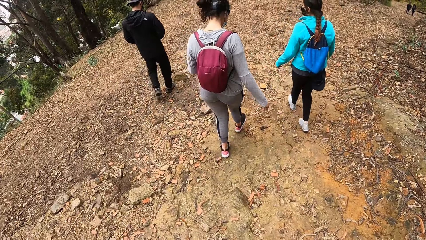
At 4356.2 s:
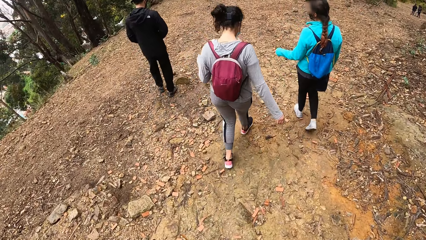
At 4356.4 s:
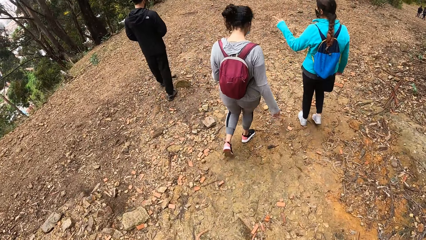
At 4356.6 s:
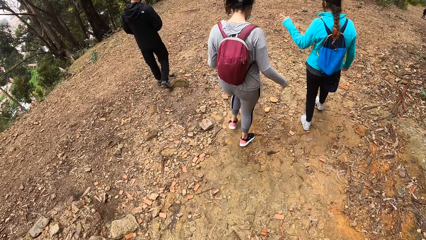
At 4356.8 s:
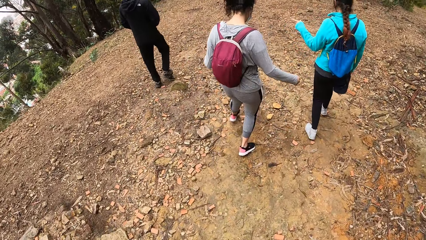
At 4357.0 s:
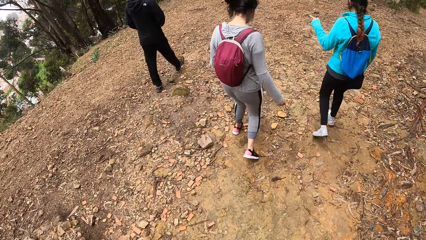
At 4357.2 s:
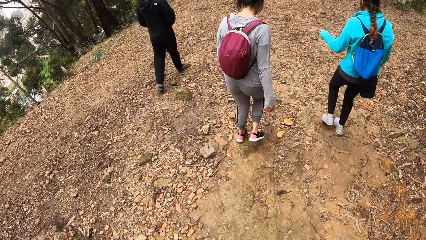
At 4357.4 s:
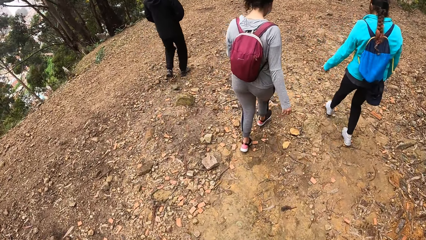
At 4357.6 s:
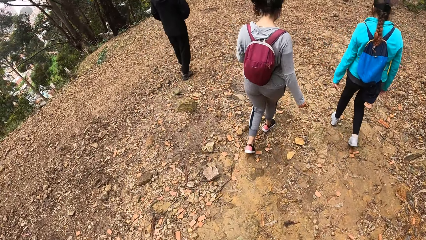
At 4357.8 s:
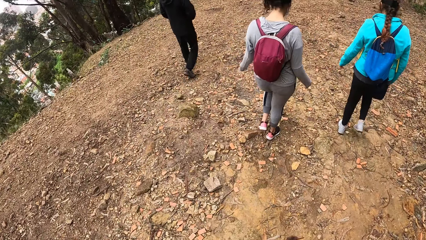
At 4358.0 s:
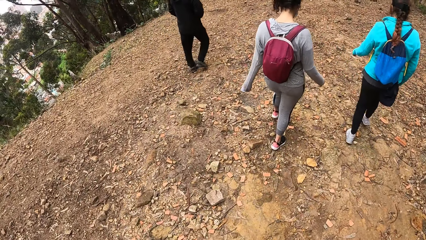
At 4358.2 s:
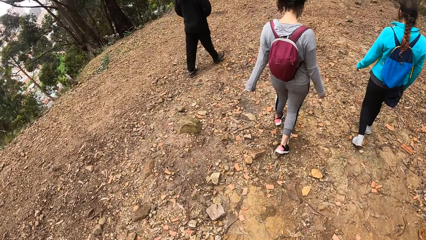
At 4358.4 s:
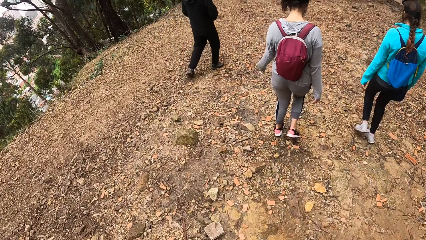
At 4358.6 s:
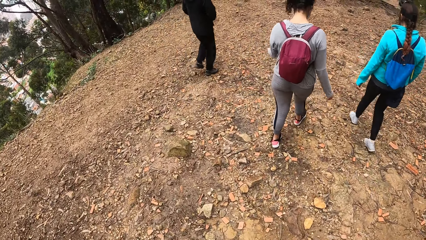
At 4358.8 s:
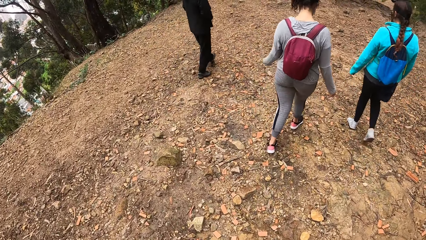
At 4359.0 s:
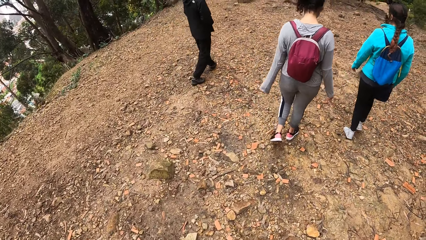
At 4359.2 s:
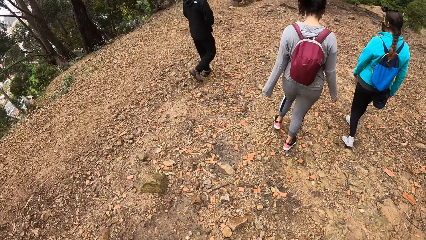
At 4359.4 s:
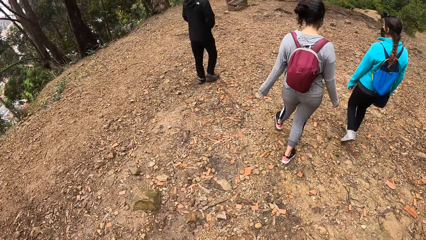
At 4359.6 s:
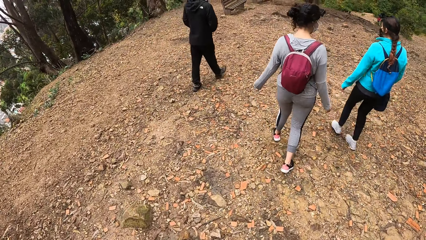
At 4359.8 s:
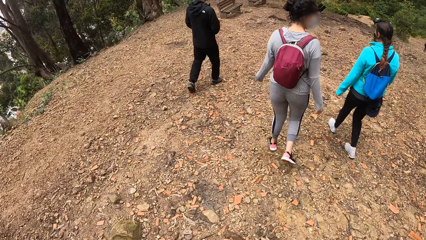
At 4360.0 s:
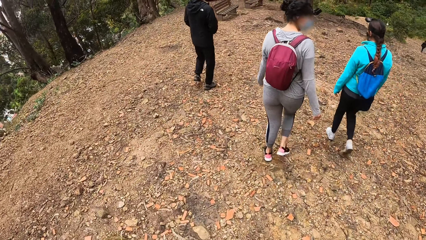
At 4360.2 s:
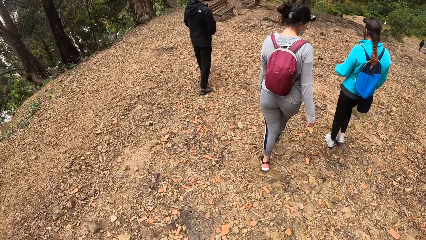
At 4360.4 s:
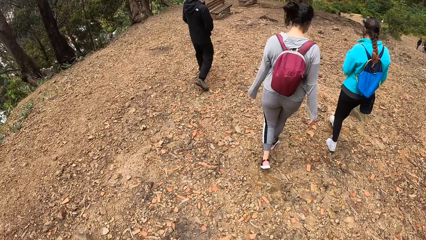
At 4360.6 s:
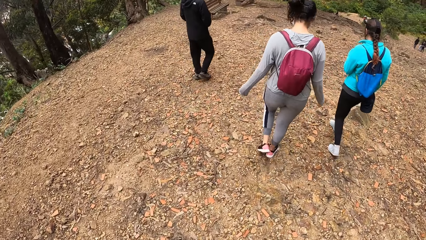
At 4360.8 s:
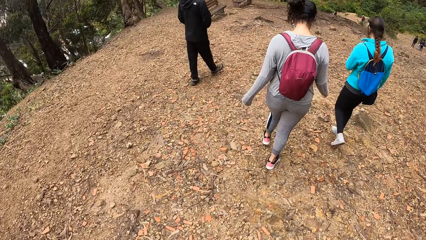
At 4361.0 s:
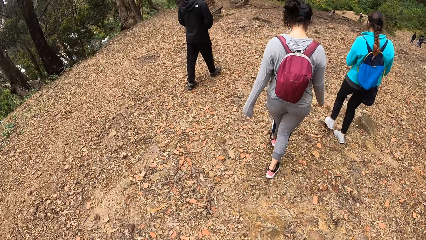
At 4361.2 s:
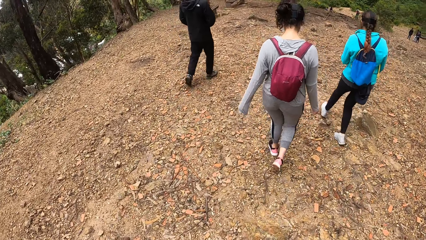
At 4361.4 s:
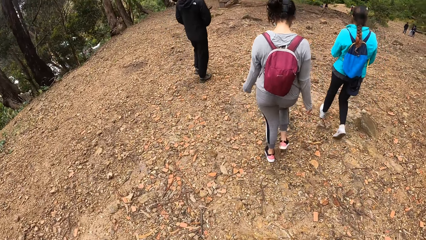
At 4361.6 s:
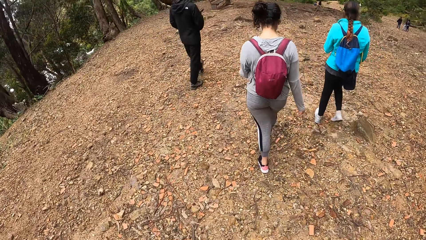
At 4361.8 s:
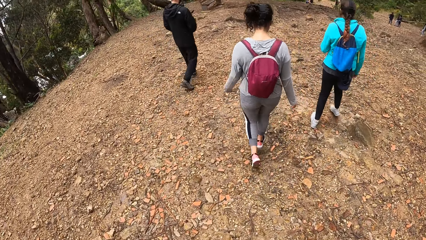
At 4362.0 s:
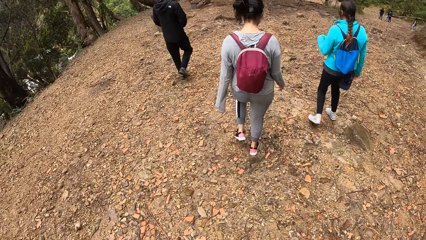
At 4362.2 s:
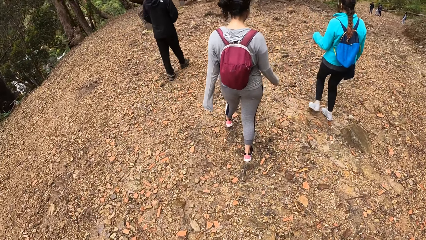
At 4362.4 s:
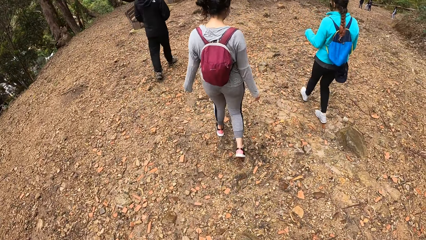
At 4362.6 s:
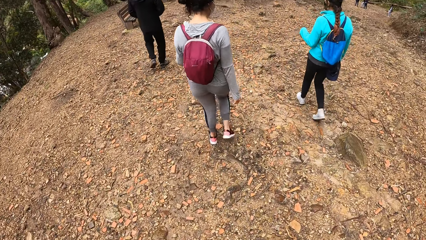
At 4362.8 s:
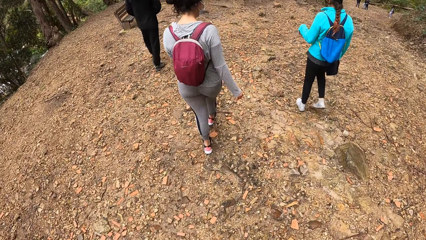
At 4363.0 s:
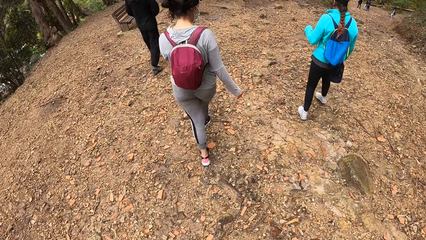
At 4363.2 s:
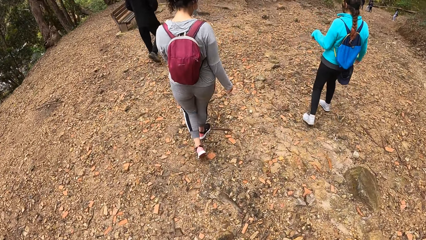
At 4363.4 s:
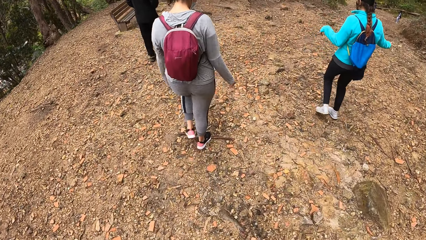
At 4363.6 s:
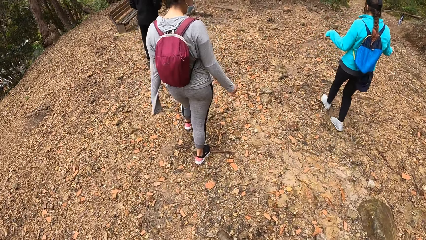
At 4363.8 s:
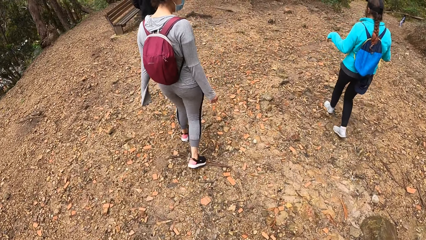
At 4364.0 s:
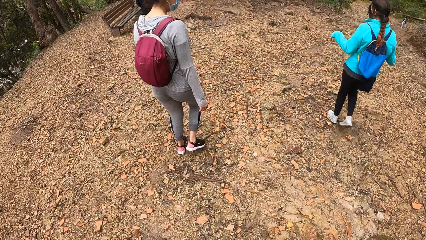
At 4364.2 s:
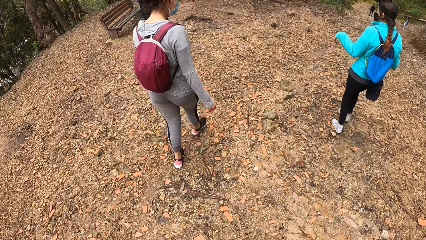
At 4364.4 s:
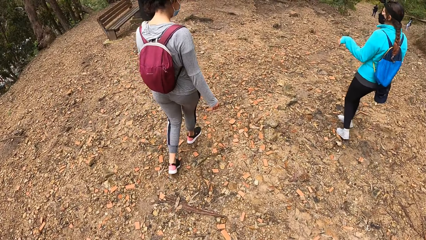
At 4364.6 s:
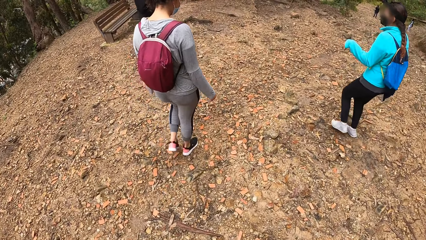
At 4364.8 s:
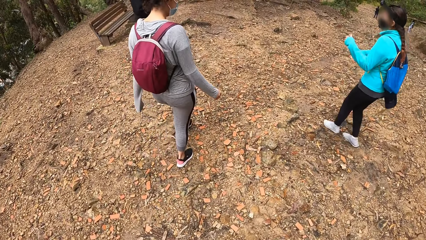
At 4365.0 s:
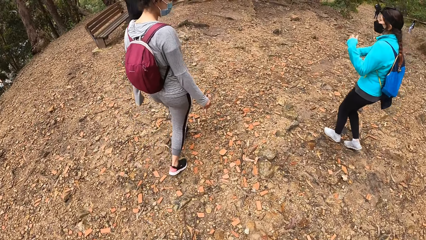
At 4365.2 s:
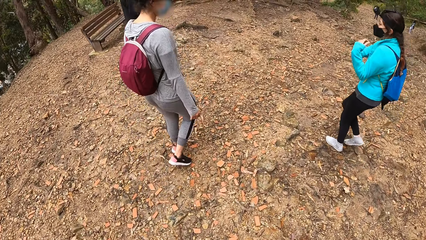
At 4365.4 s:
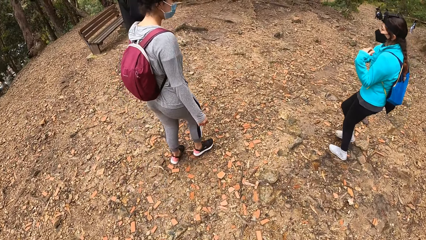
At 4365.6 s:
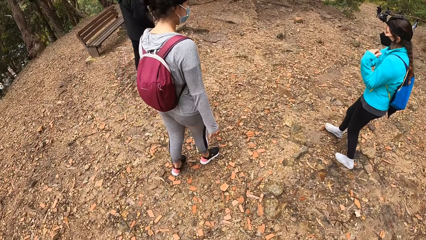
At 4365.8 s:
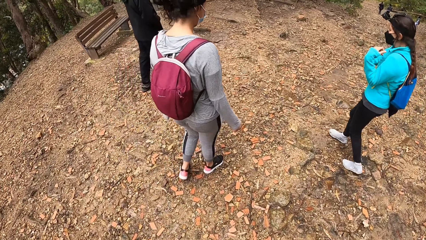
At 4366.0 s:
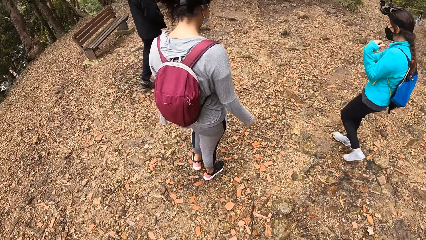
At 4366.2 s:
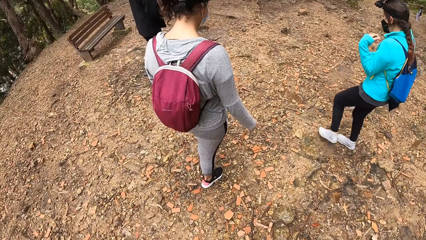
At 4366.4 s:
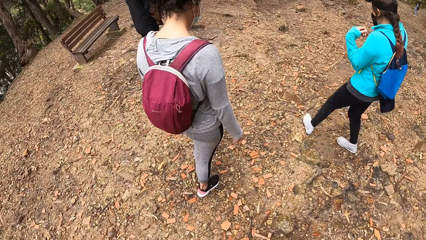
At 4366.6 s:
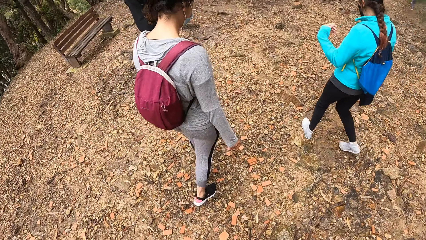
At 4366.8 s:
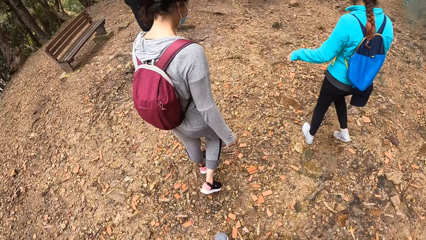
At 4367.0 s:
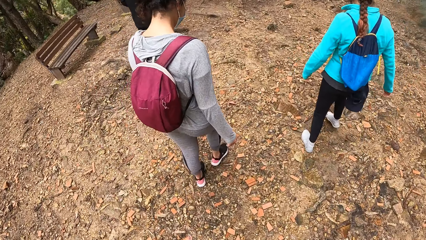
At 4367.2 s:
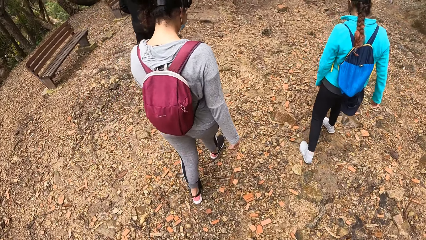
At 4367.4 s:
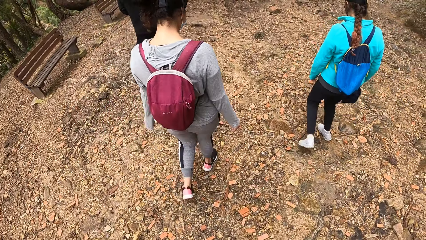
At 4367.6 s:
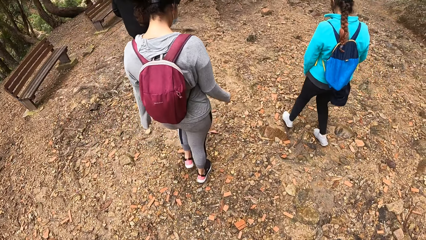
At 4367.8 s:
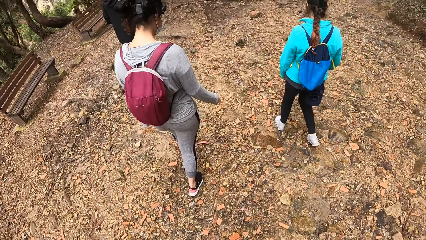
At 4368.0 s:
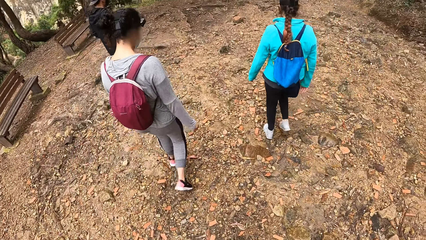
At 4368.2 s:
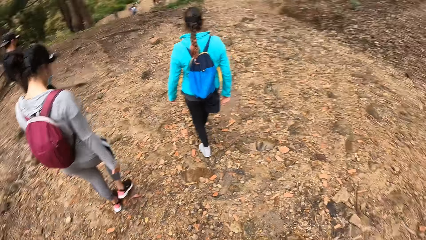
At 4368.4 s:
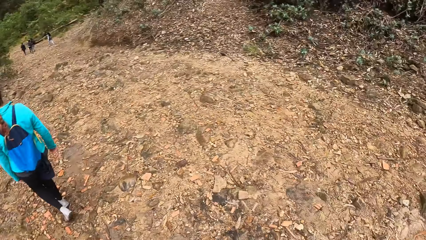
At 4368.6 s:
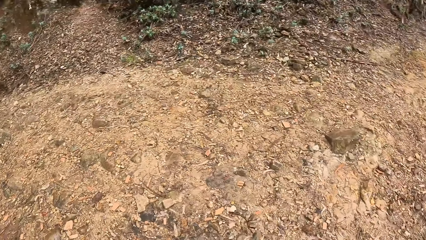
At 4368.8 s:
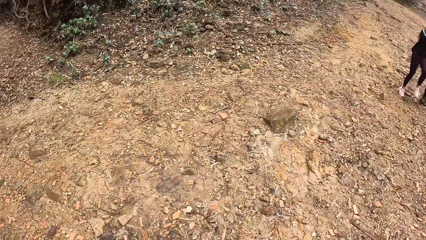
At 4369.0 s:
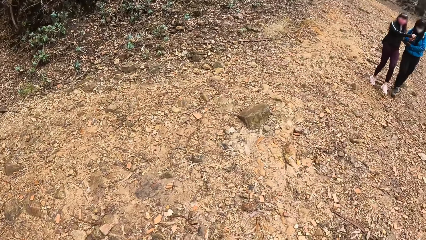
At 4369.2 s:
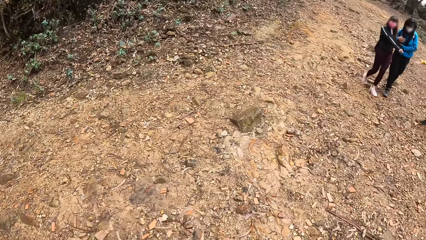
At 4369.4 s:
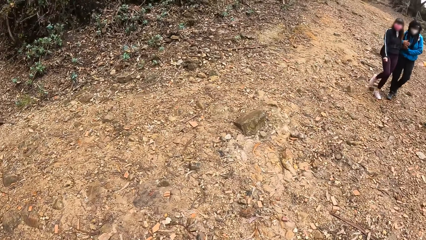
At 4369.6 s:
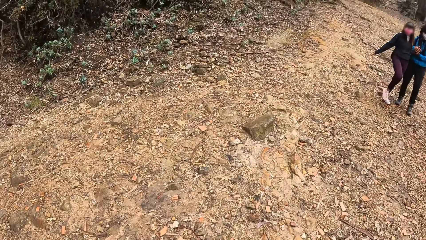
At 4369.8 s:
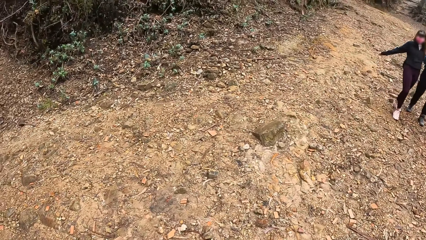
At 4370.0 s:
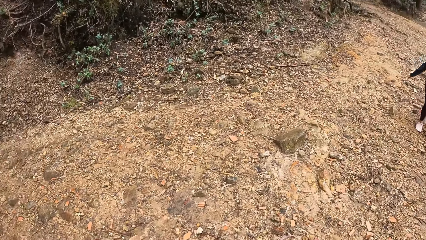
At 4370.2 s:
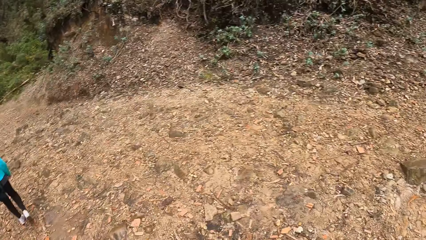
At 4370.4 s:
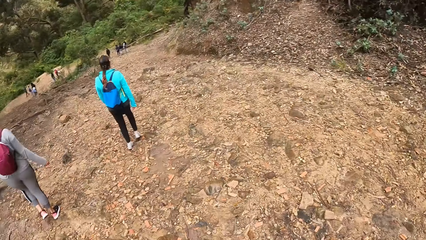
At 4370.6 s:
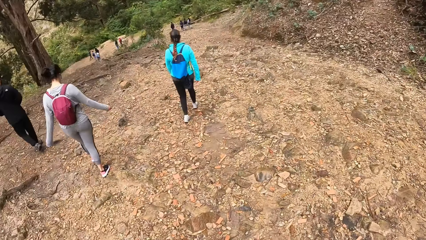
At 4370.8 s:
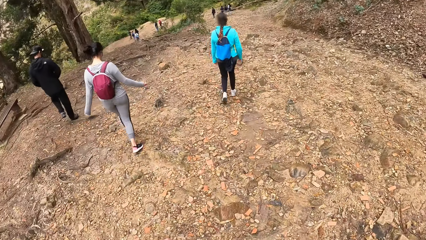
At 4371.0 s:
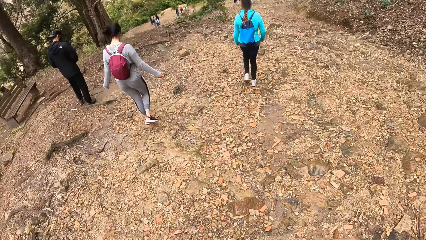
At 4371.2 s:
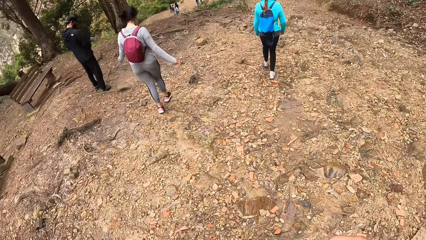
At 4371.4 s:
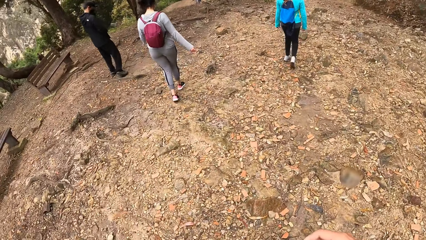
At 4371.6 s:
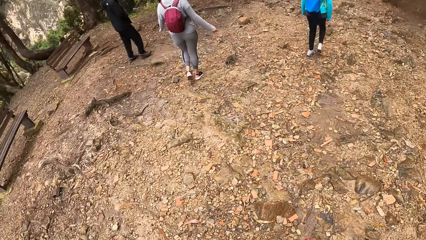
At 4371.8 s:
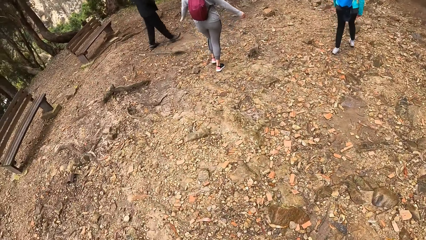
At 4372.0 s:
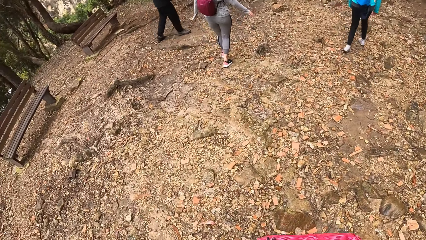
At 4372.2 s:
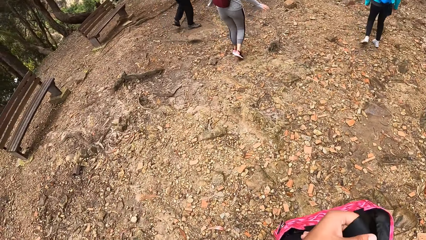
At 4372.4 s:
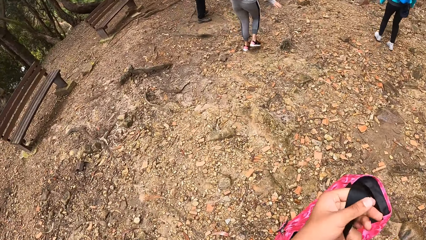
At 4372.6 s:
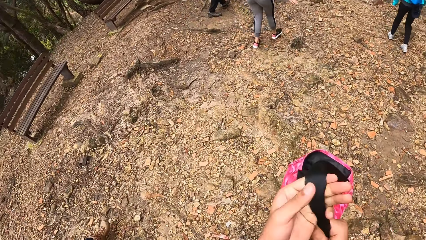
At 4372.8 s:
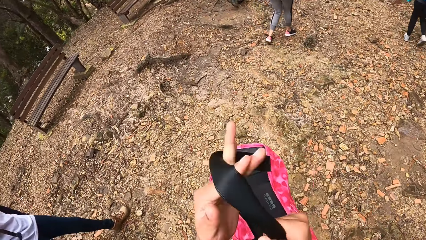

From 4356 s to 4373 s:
A woman points her left hand to a man. The camera wearer is looking behind.
